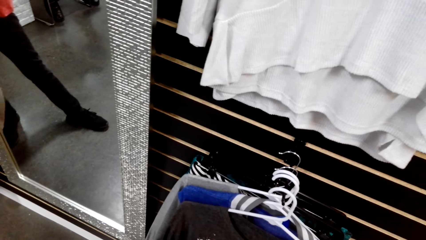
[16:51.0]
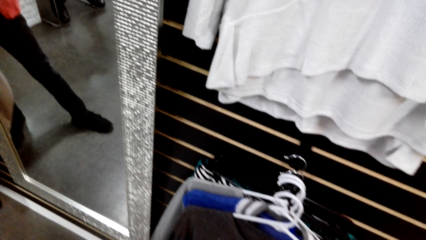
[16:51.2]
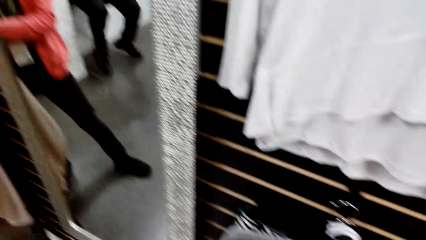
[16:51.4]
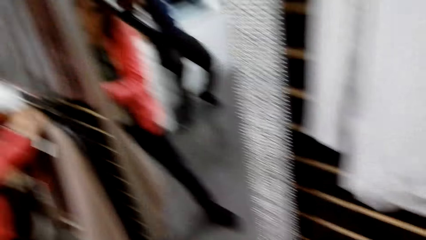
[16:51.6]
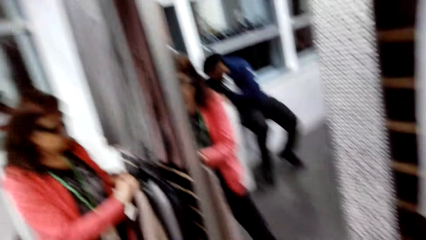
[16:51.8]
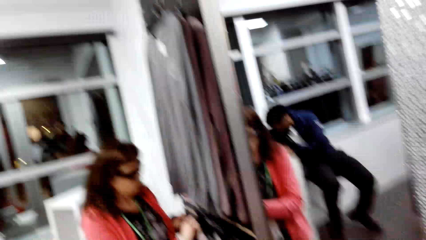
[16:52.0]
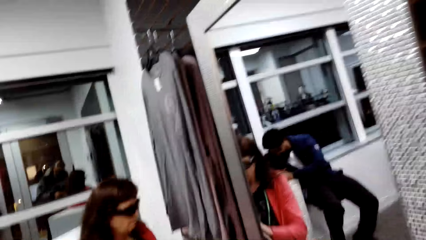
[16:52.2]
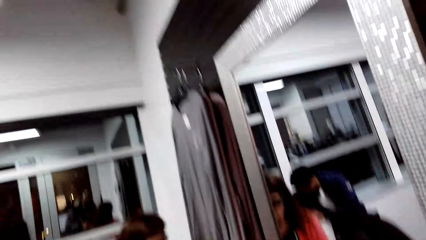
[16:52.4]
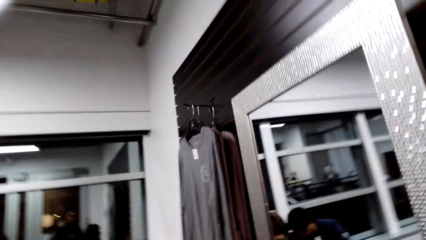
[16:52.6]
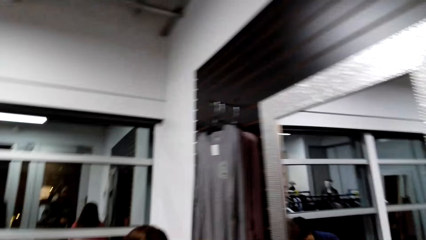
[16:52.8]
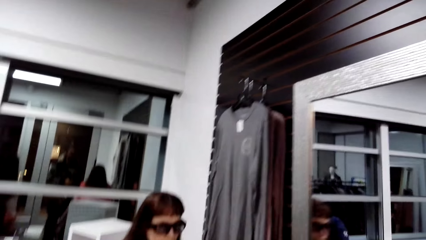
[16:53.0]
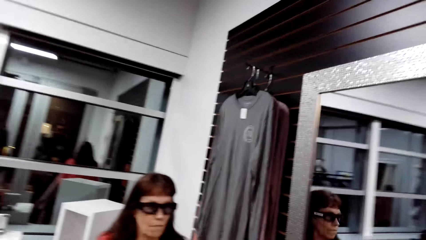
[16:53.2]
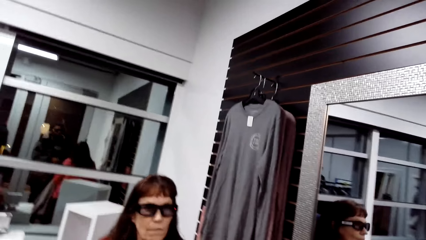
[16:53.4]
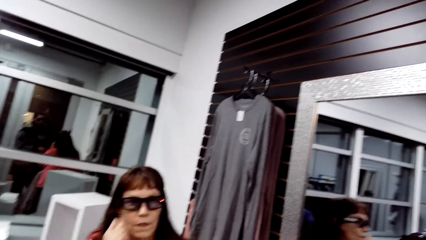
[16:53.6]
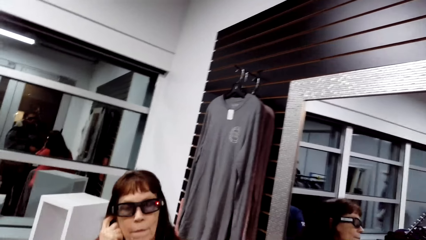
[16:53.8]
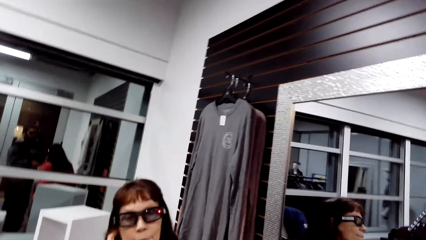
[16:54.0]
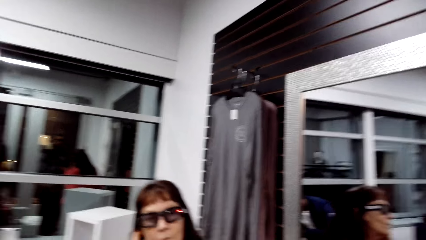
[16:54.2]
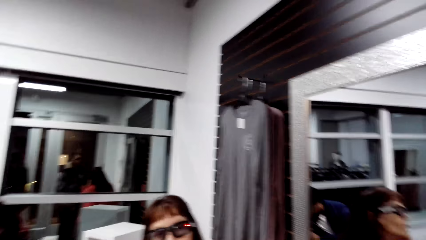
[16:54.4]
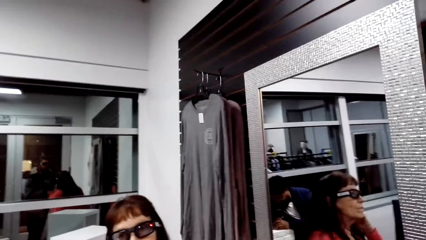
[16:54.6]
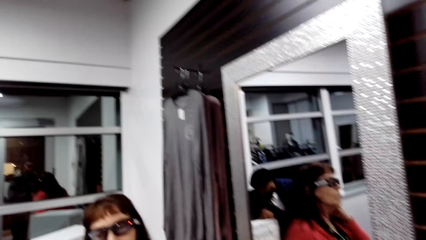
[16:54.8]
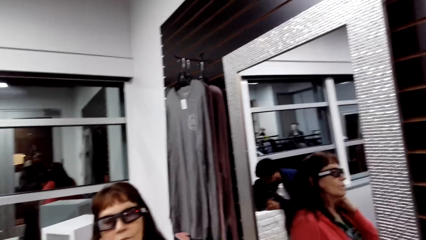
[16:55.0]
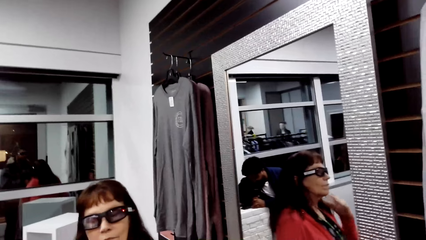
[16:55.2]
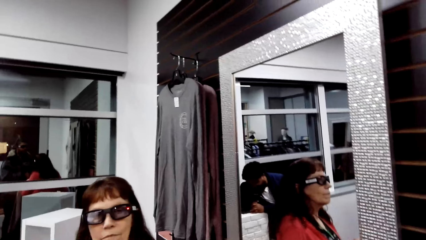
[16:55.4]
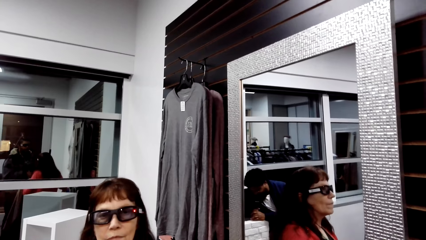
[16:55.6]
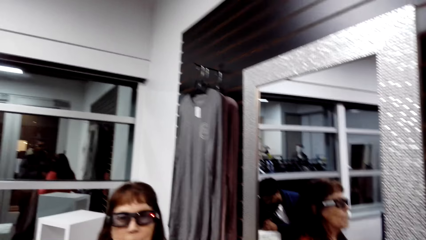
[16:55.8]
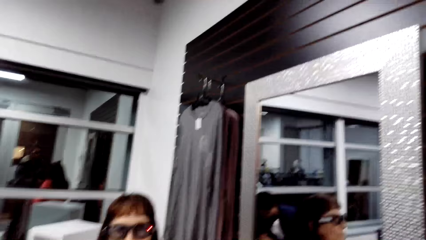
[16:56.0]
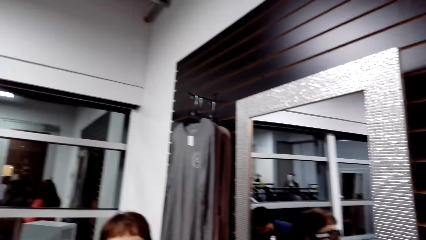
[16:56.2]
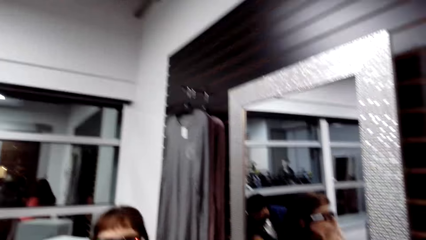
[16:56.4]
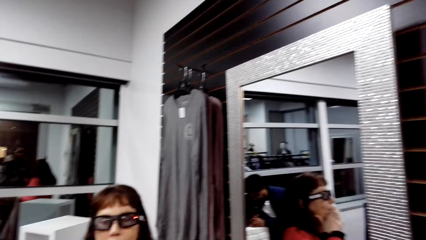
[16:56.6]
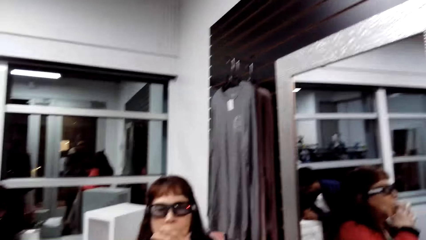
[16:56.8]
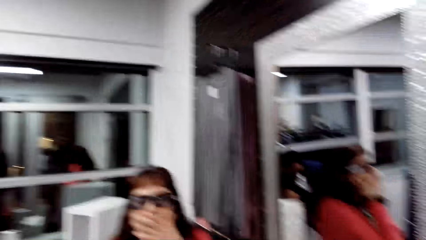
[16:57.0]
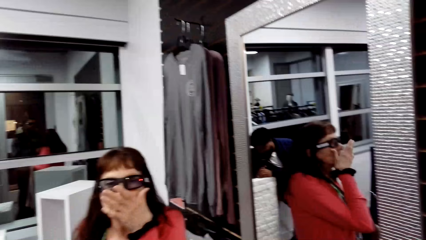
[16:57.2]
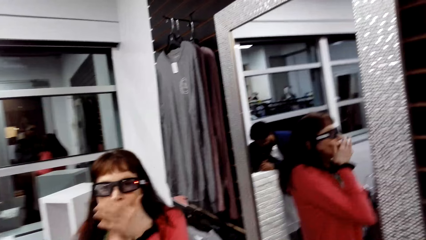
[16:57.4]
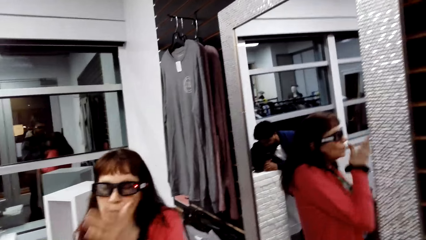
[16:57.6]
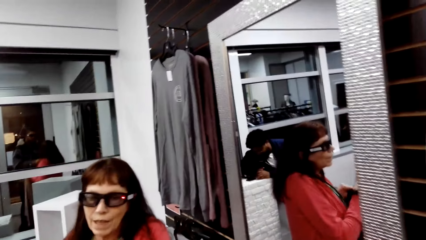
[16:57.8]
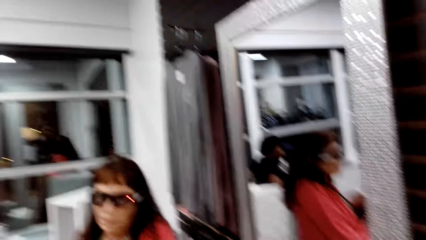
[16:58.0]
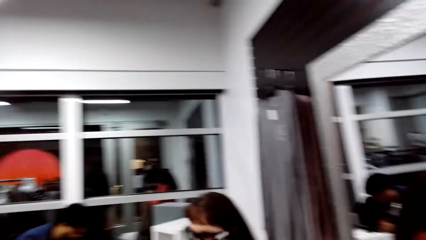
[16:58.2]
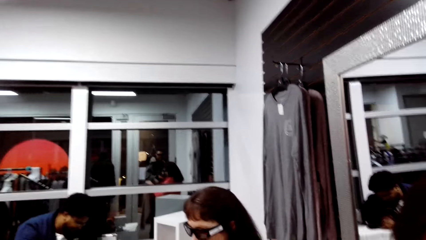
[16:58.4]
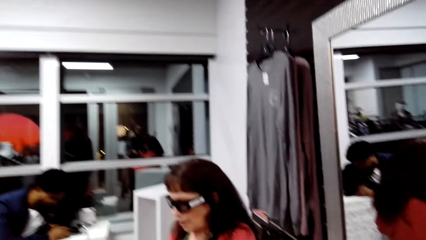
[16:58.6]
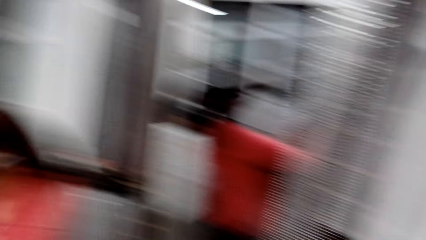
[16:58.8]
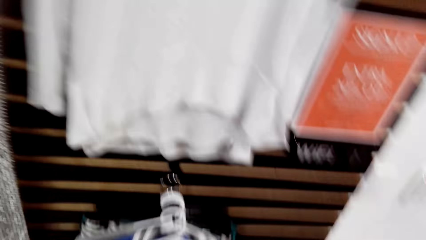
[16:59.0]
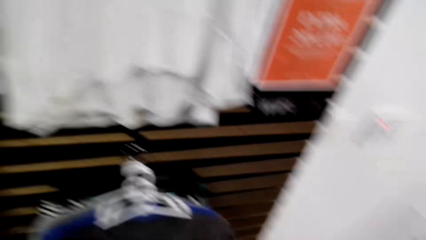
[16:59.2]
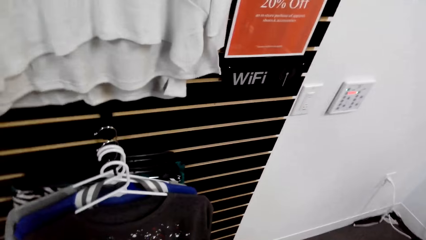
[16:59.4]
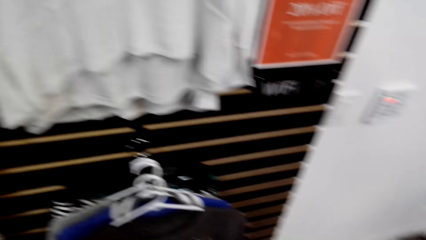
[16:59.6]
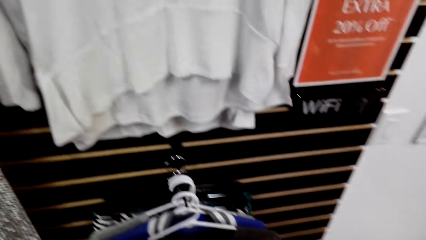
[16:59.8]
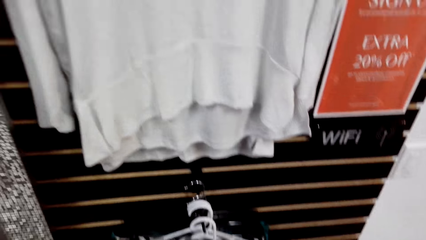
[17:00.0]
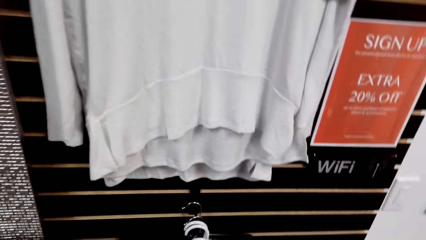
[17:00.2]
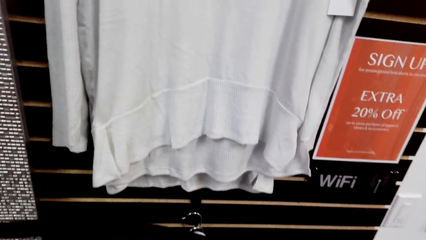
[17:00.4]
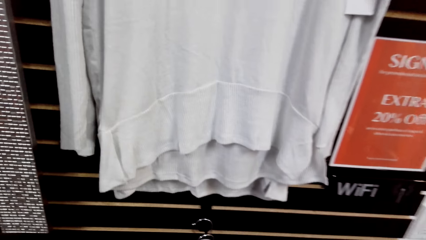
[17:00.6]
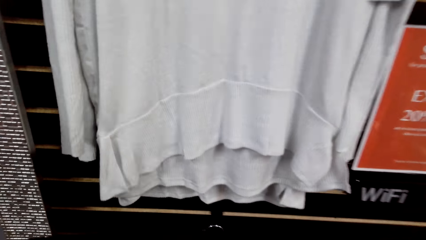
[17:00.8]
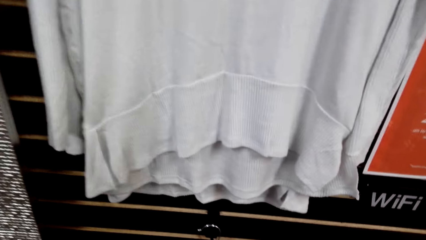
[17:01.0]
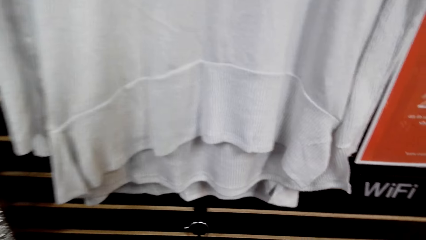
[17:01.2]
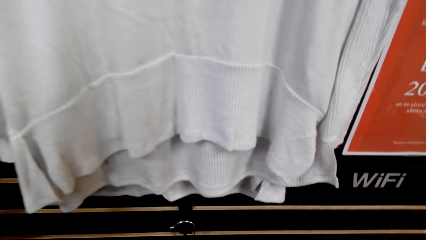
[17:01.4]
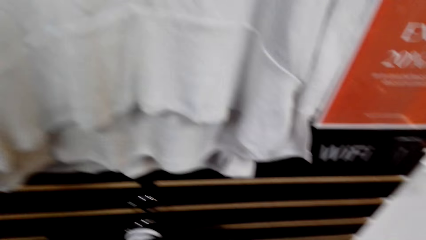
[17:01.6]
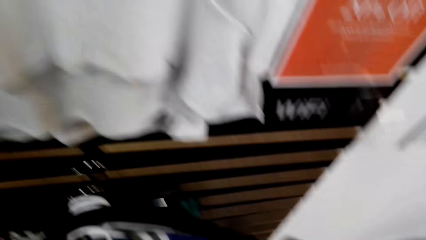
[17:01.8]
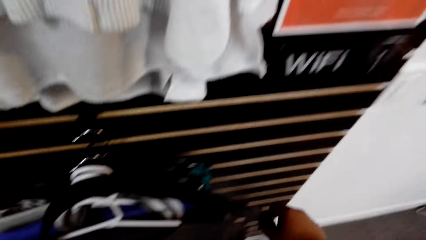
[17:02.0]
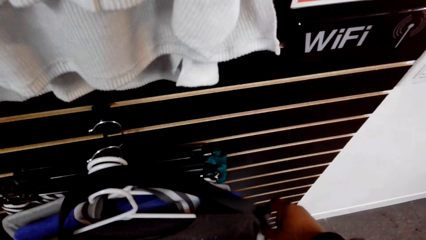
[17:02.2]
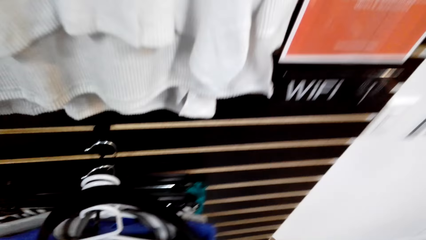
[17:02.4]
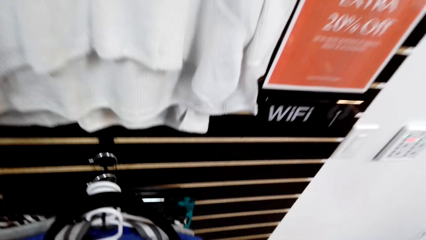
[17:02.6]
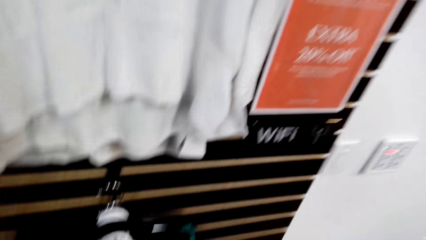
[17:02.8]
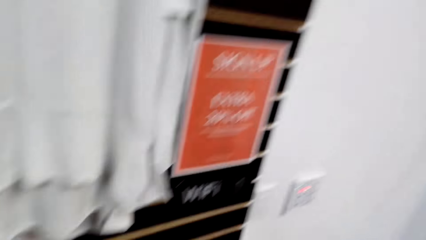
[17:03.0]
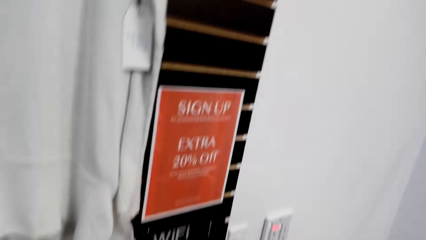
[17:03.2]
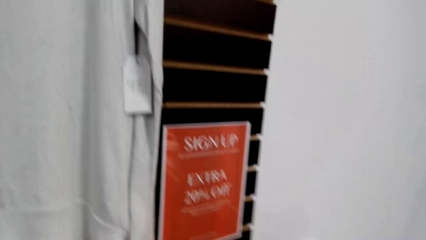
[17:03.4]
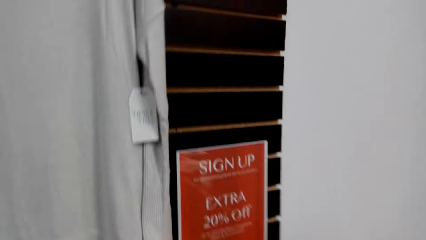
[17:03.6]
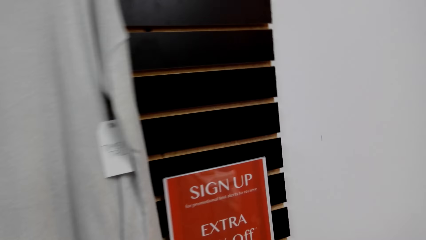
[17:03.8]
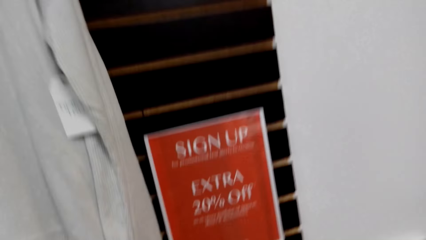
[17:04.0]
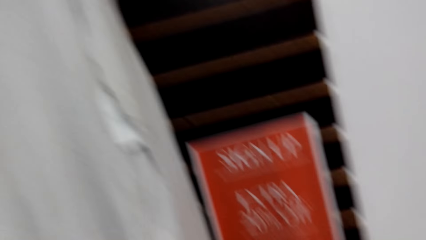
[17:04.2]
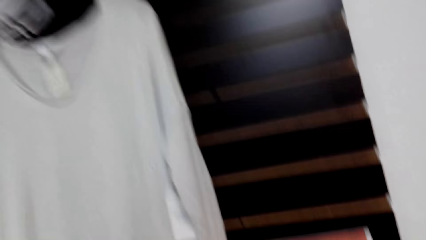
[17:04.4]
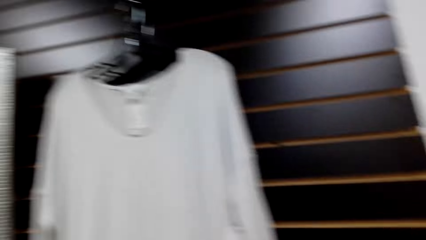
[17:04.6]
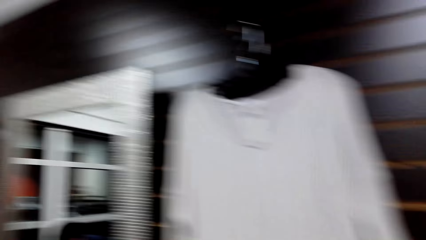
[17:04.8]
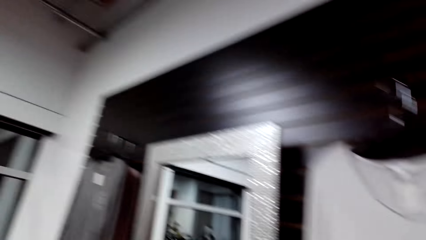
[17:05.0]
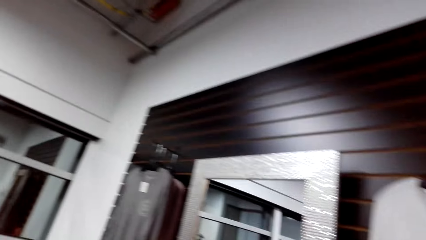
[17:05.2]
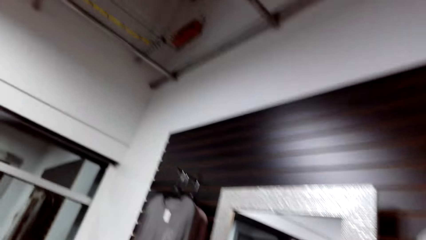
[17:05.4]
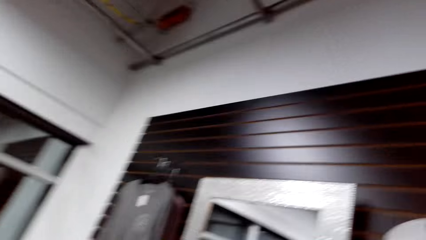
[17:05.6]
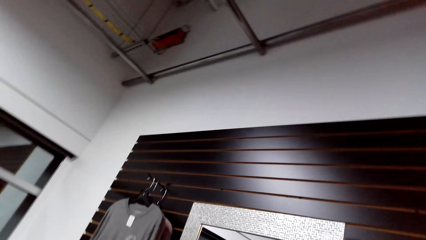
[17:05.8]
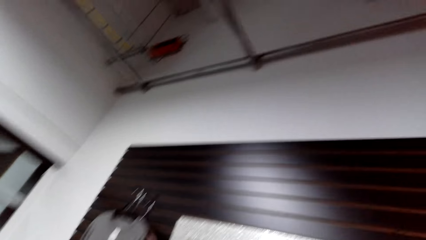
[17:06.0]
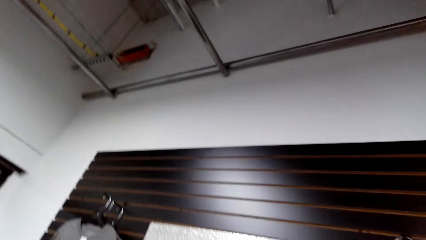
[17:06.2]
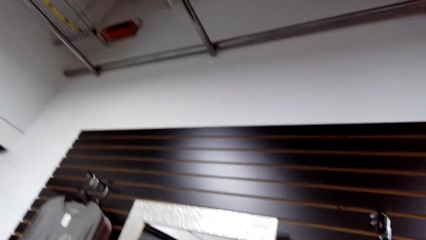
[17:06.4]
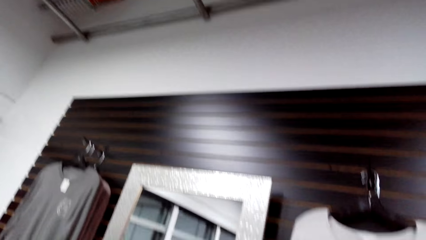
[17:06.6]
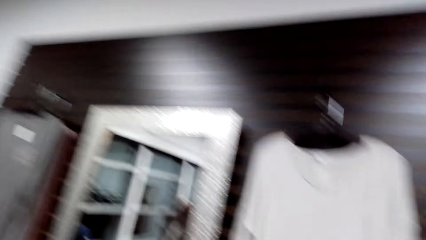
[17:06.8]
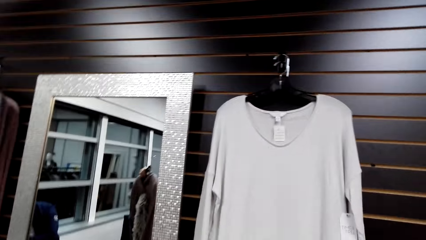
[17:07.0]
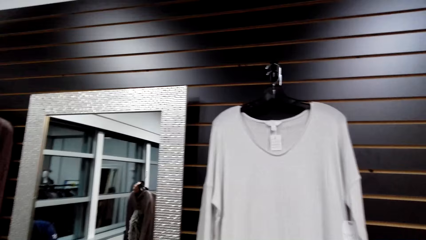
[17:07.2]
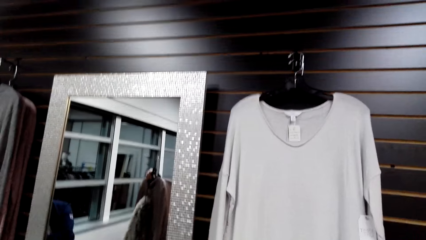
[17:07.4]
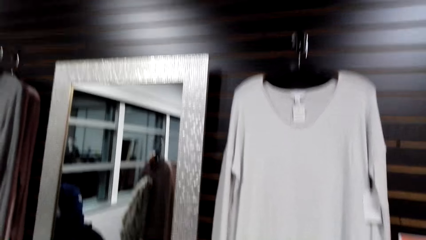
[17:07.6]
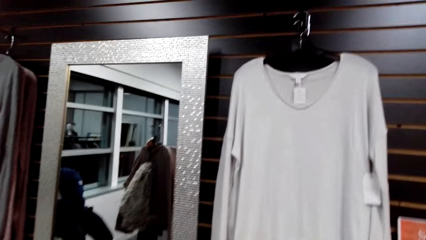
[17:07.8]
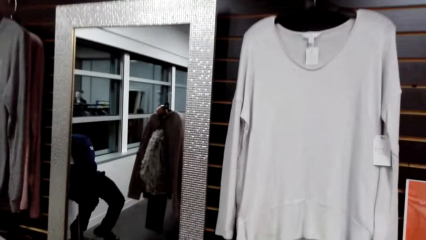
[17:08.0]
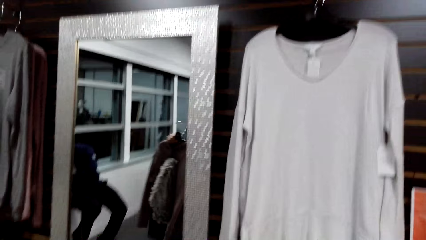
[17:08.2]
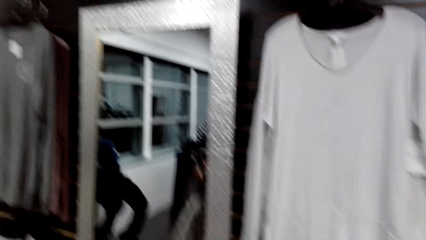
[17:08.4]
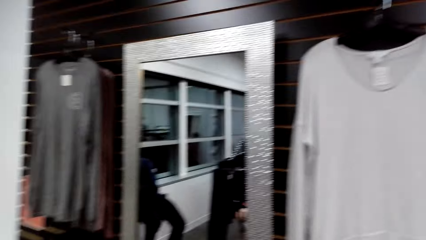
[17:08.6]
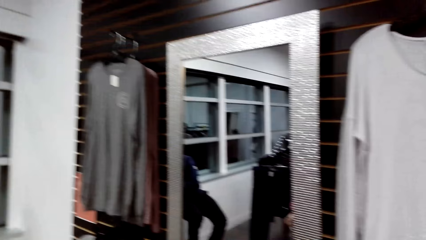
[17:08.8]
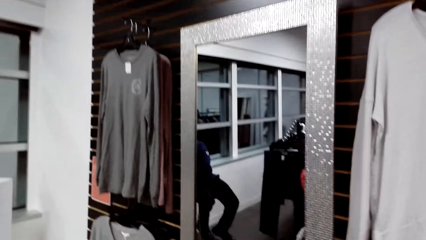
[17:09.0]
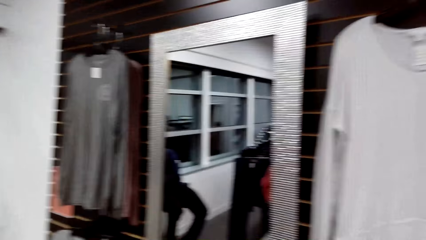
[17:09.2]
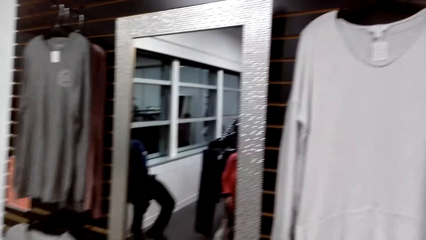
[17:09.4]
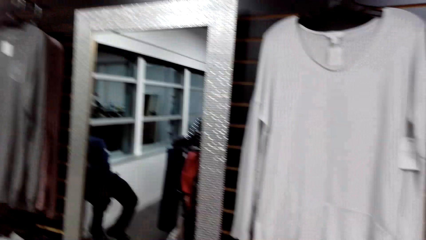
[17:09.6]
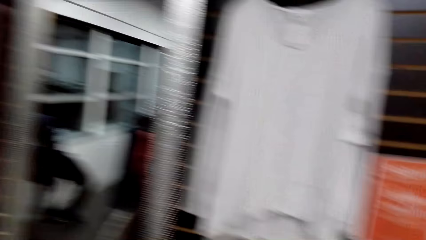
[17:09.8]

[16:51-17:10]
The camera wearer converses with a woman. The woman touches her face. The camera wearer looks around the clothing store. They touch a cloth.
